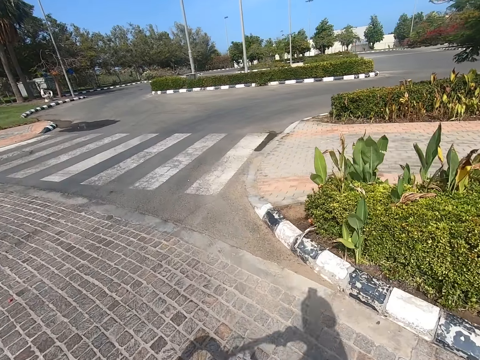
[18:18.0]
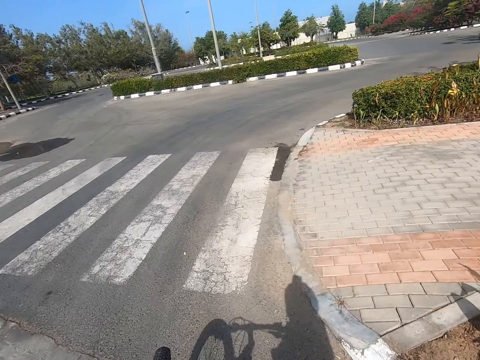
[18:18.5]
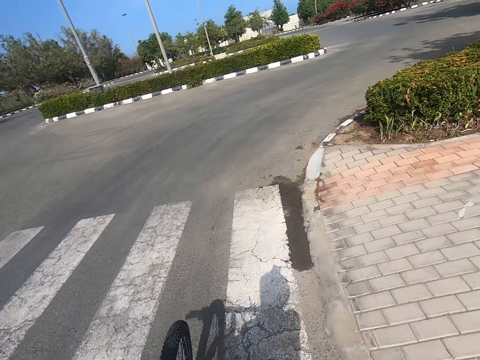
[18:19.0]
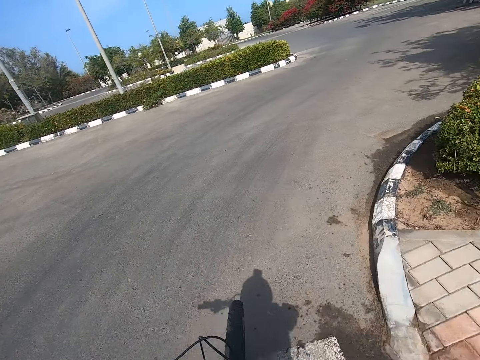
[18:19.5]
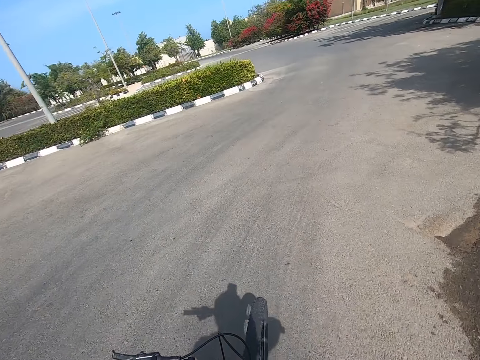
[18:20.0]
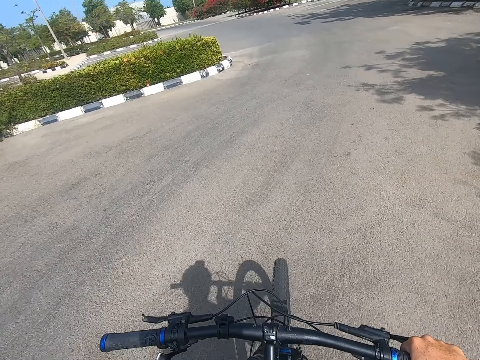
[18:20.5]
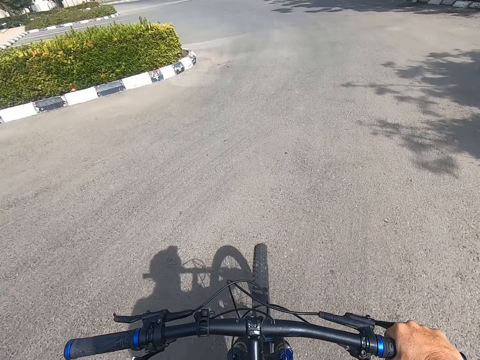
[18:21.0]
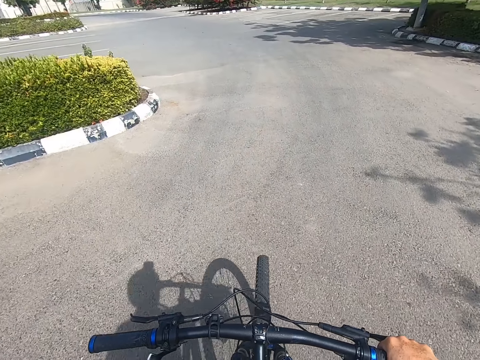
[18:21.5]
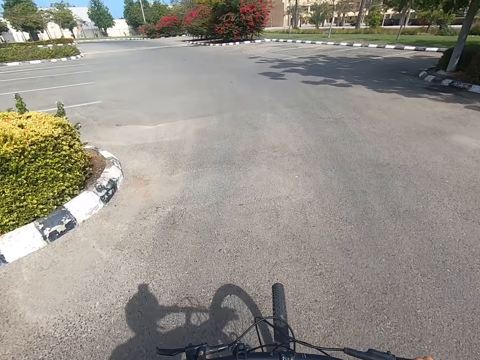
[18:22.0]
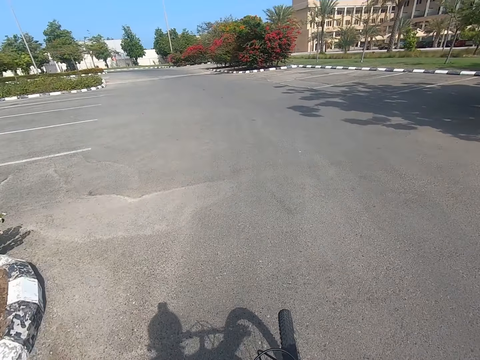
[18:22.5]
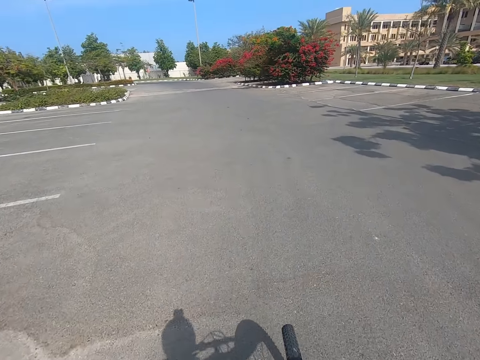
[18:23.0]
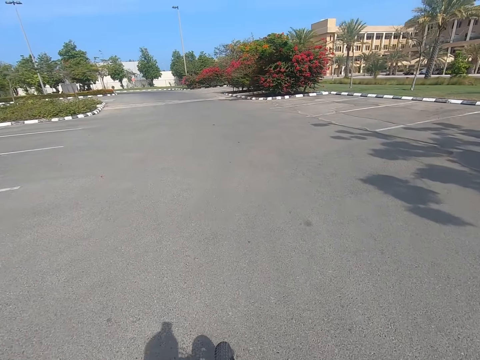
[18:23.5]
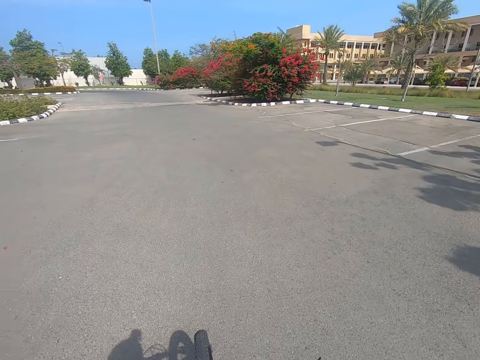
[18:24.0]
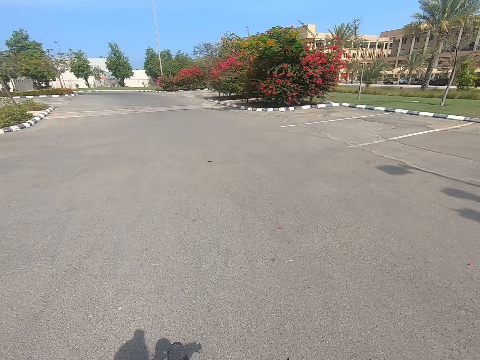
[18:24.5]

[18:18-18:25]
The camera wearer cycles on the road.

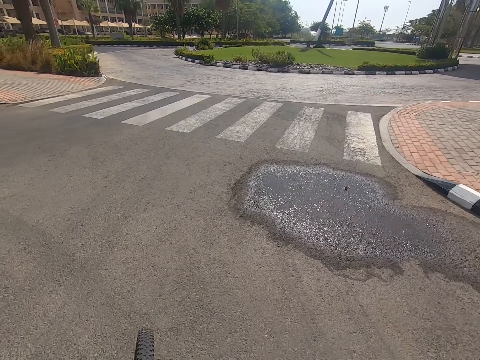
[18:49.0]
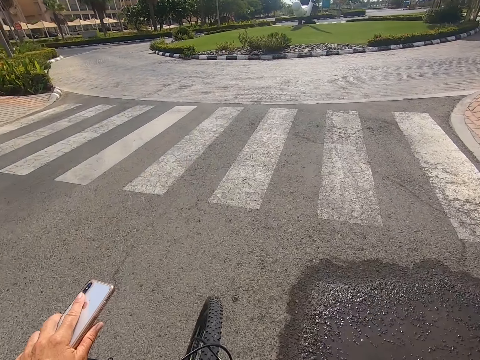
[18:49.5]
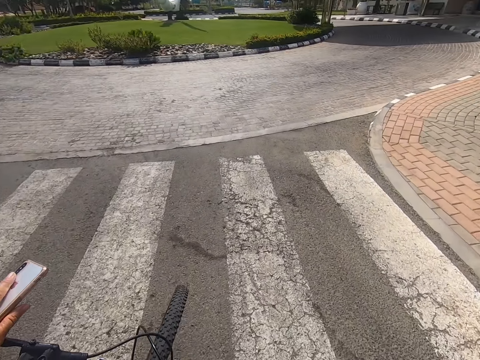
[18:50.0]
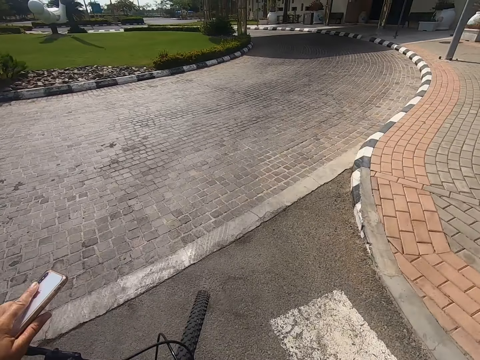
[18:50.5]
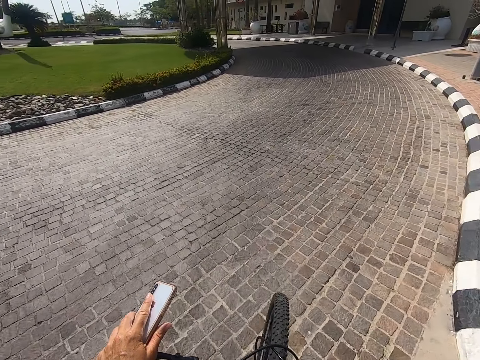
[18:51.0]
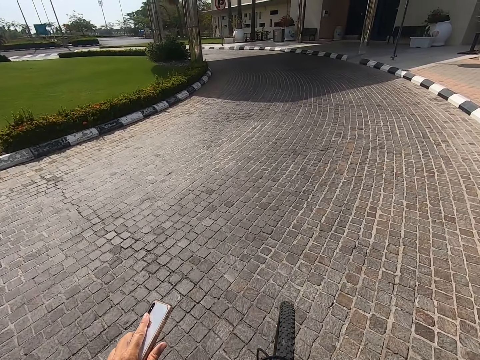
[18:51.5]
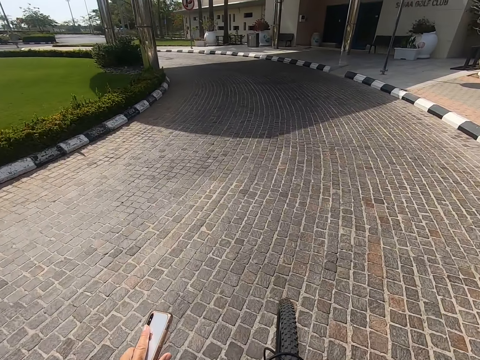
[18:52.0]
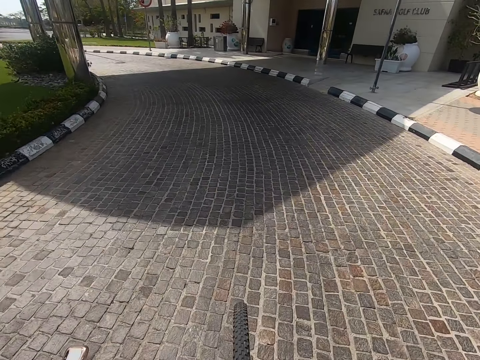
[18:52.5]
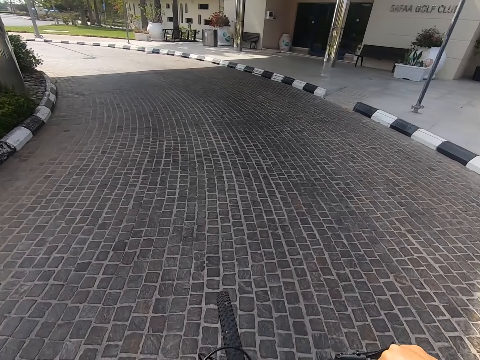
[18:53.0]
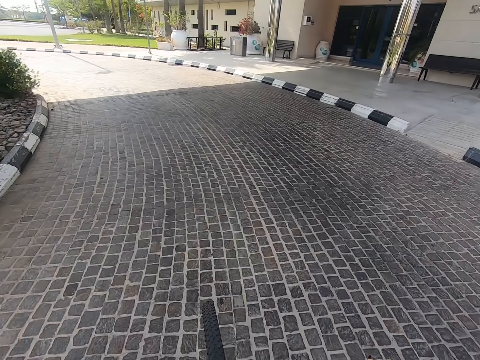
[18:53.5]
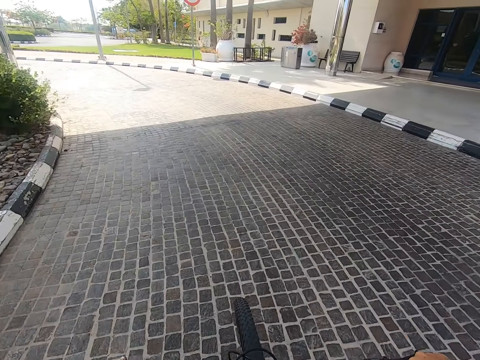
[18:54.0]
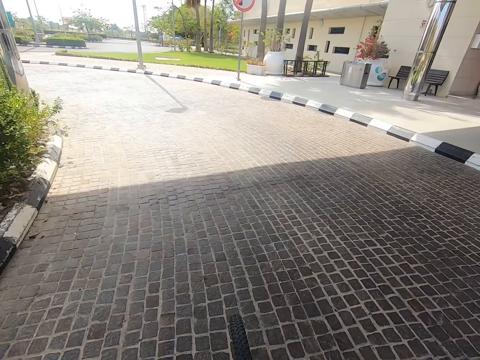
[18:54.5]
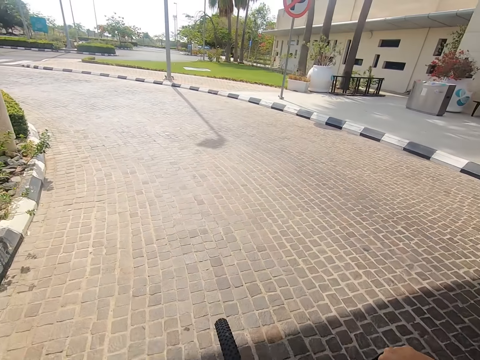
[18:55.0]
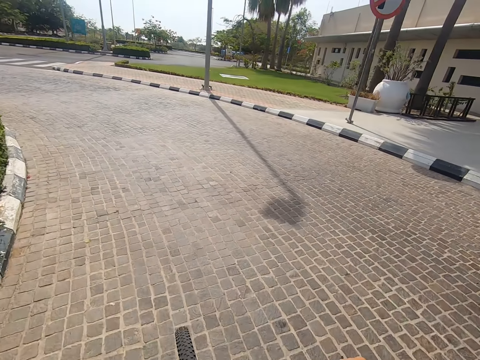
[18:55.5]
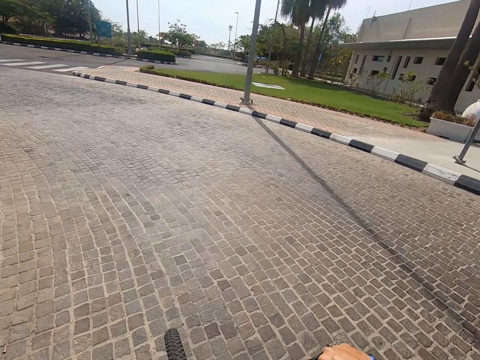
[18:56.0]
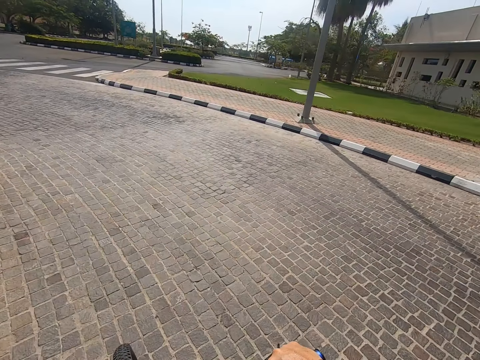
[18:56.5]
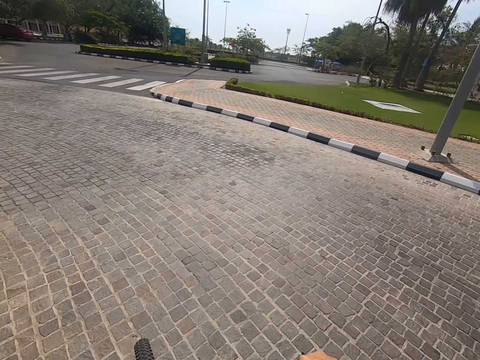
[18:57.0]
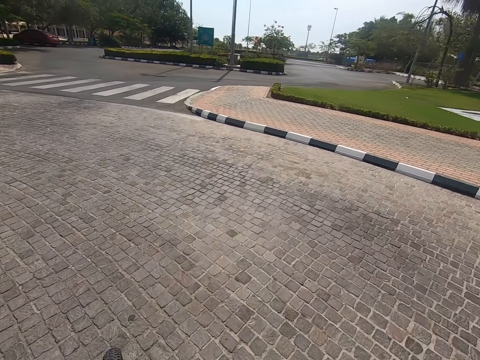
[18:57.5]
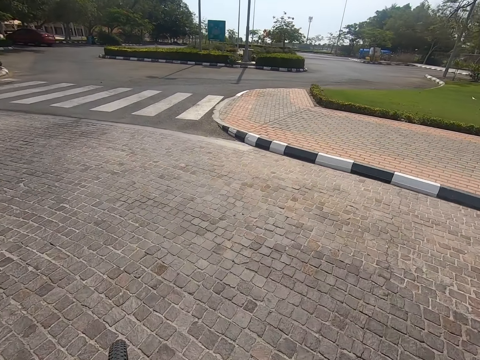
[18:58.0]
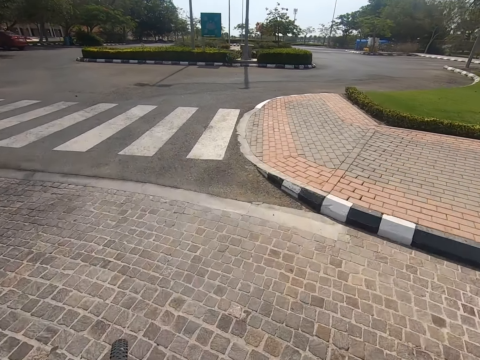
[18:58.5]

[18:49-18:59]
The camera wearer holds the phone. They cycle.

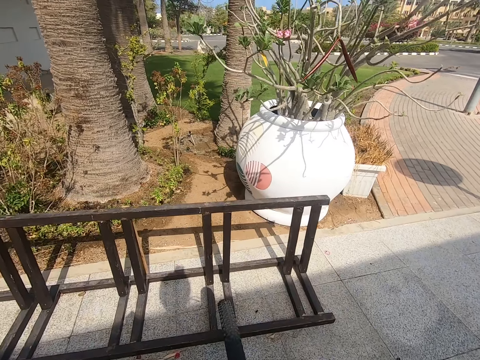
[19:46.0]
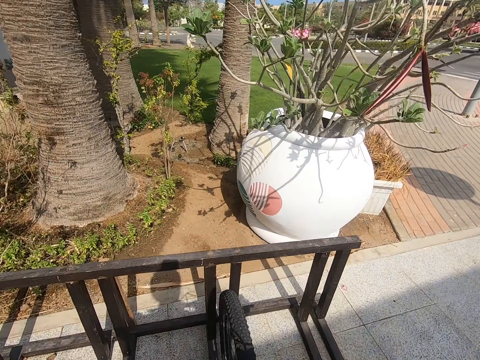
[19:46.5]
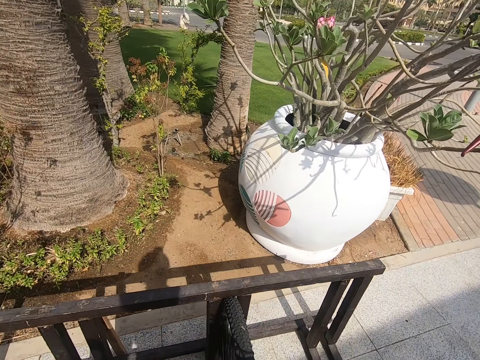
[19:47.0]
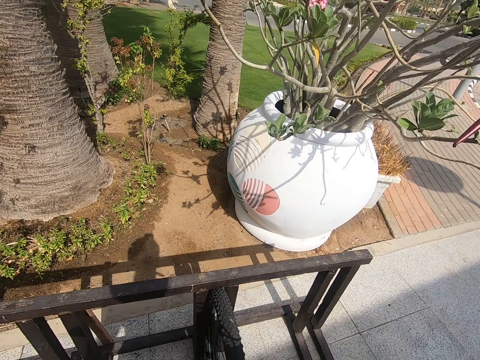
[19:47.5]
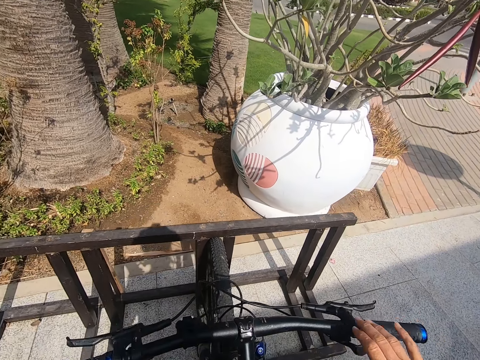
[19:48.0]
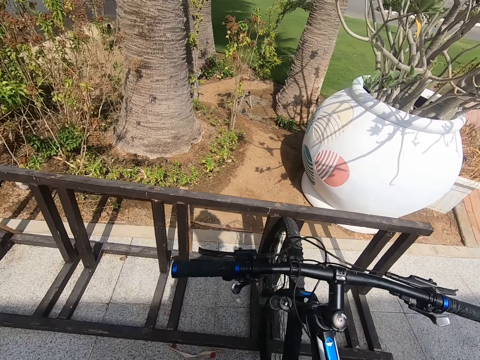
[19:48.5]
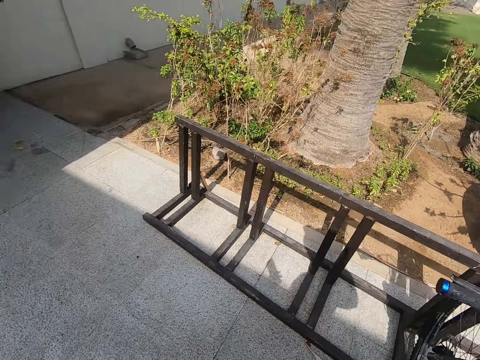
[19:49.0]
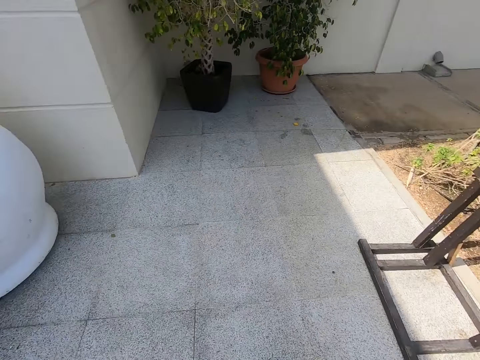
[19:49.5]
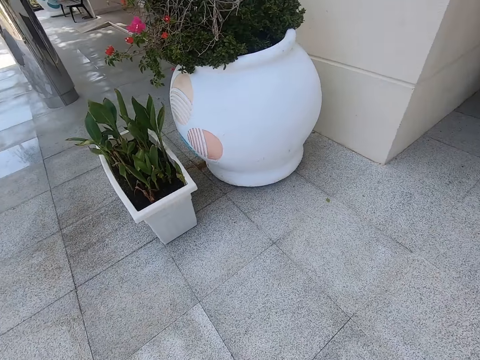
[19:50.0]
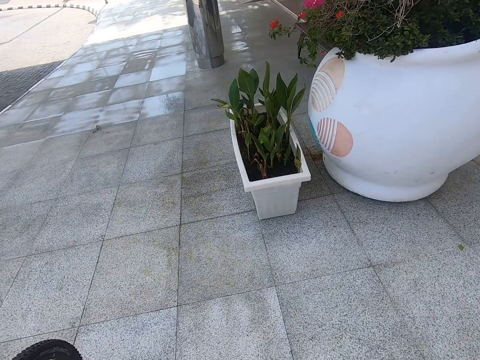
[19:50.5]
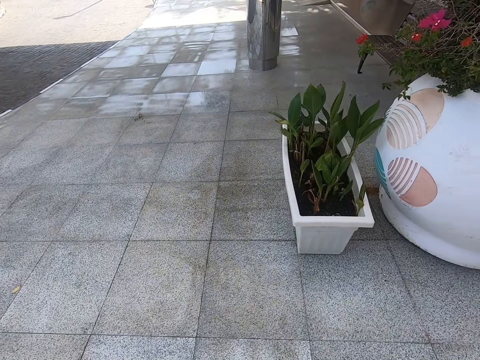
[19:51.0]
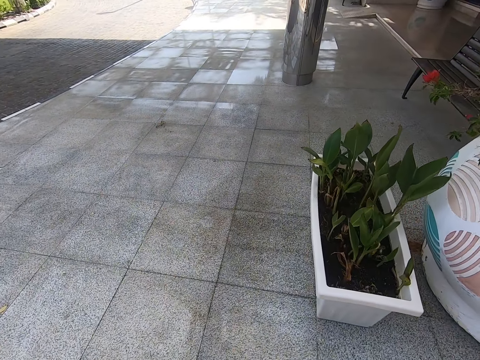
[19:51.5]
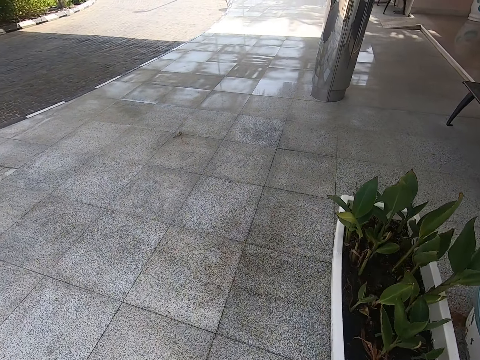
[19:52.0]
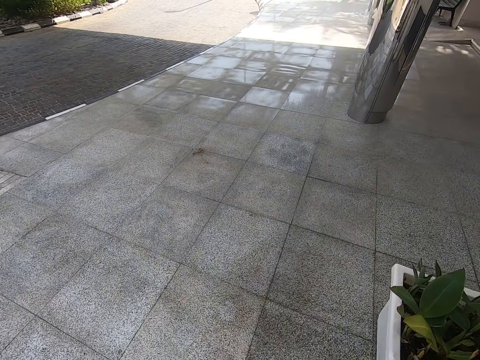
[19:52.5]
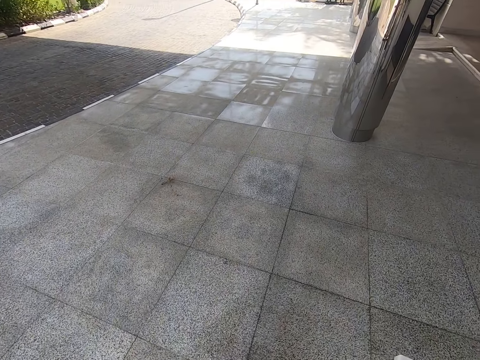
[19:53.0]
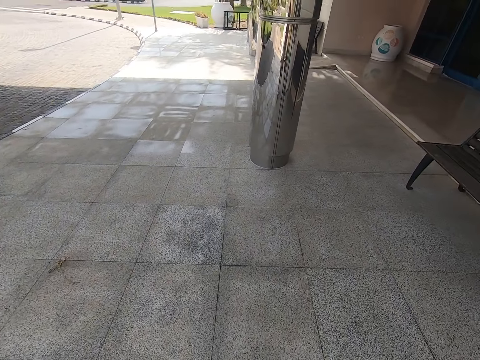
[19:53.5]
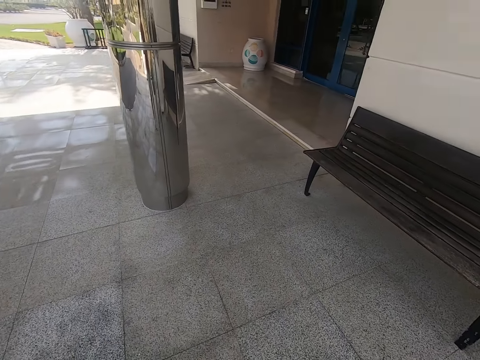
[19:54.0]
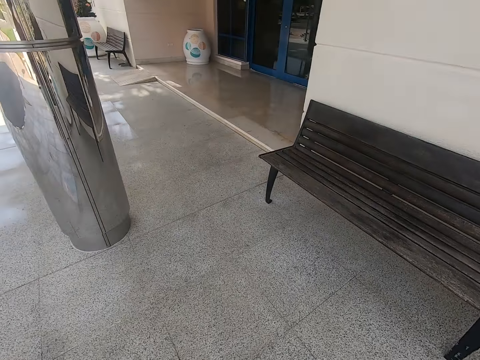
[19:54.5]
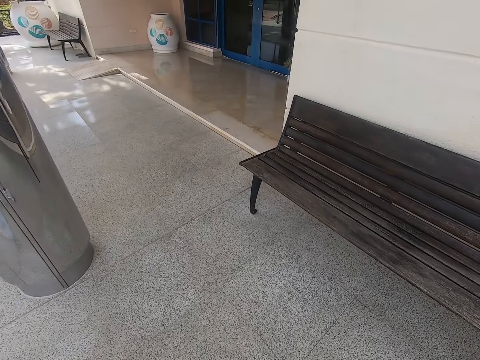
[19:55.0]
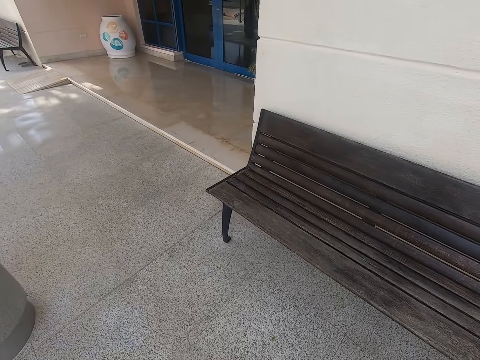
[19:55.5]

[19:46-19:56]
The camera wearer stops riding the bicycle. They come down from the bike and walk around.
